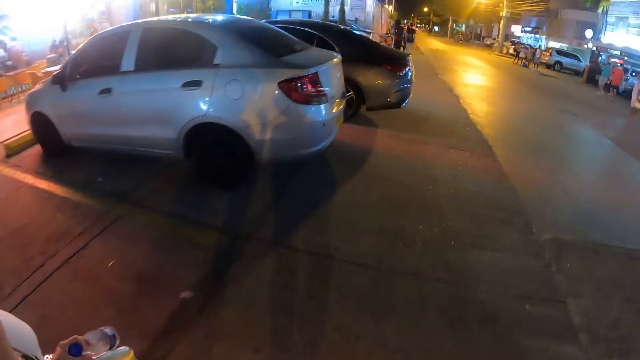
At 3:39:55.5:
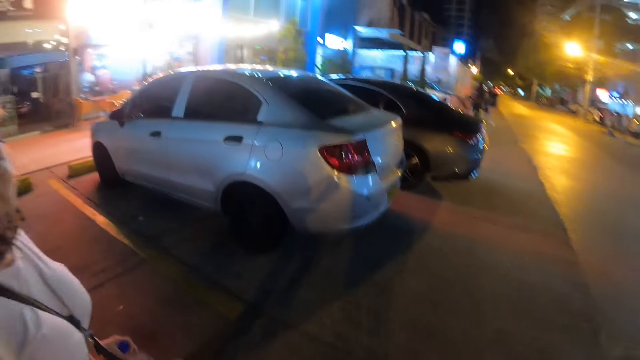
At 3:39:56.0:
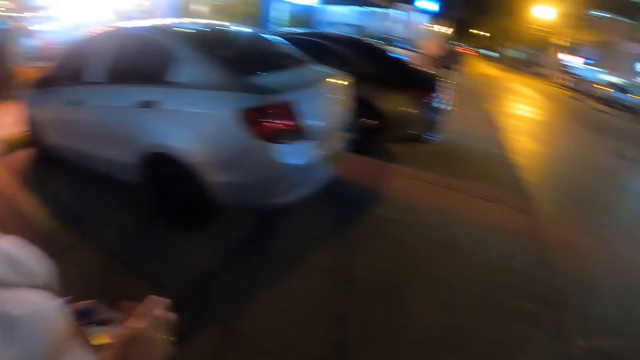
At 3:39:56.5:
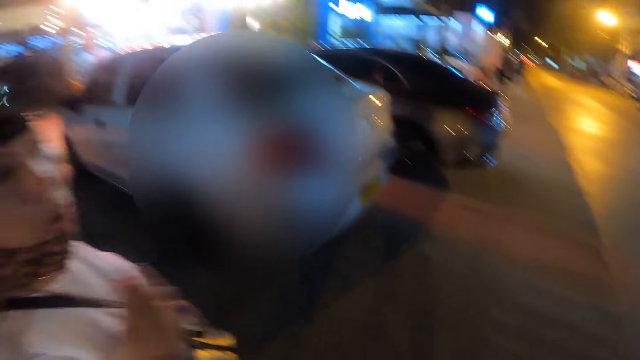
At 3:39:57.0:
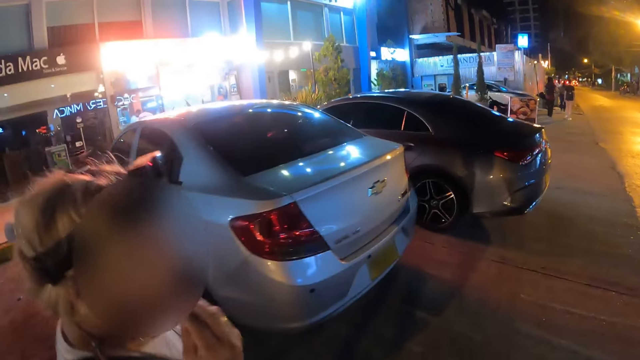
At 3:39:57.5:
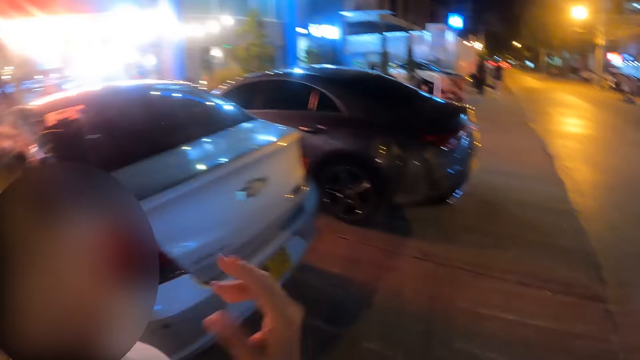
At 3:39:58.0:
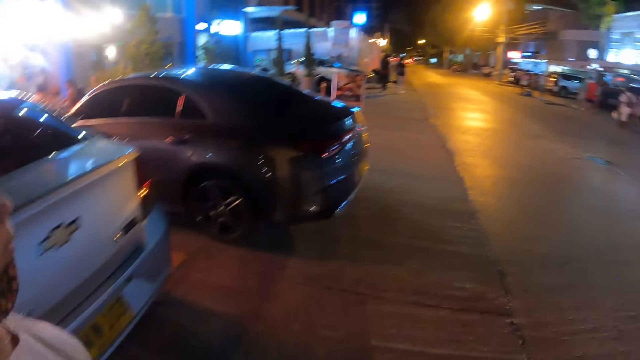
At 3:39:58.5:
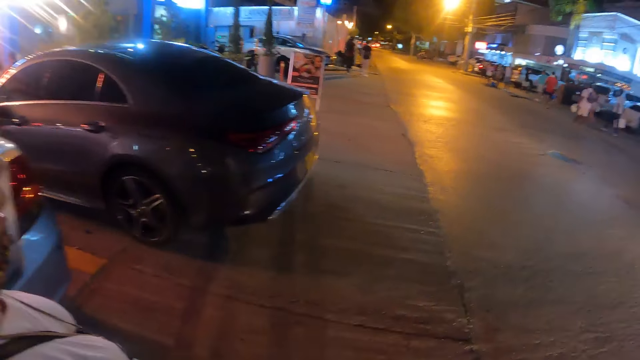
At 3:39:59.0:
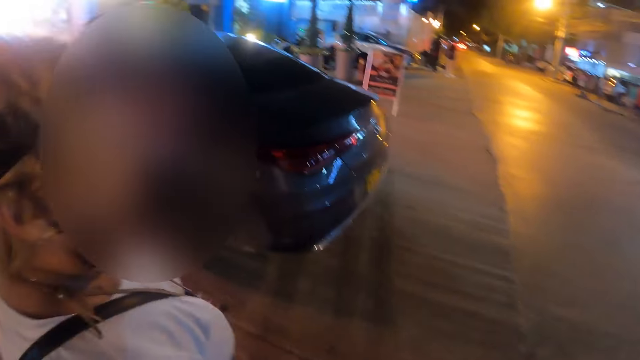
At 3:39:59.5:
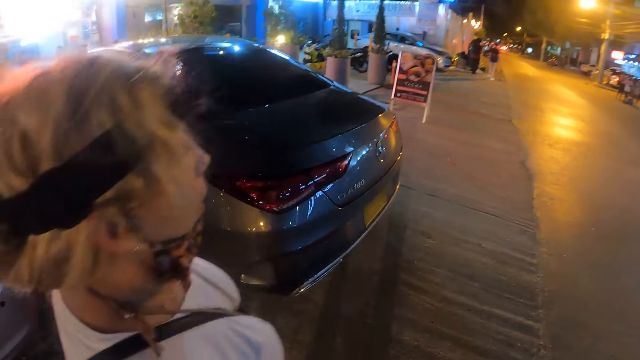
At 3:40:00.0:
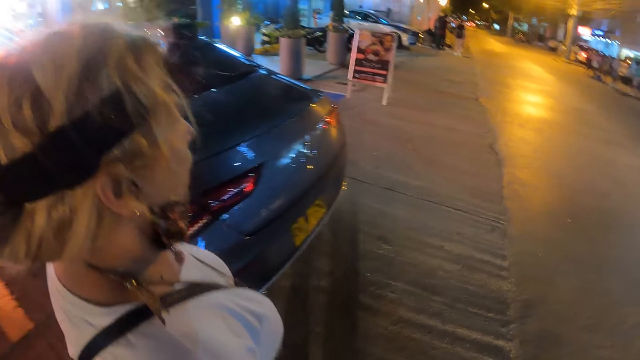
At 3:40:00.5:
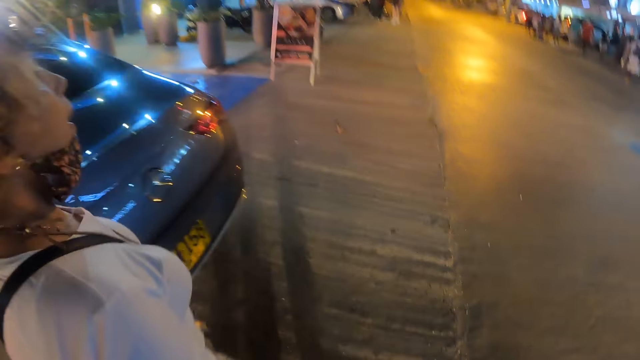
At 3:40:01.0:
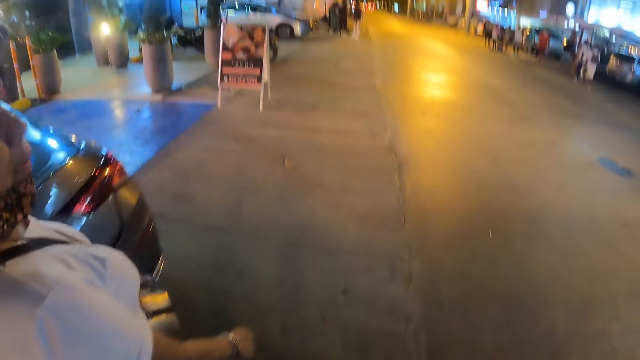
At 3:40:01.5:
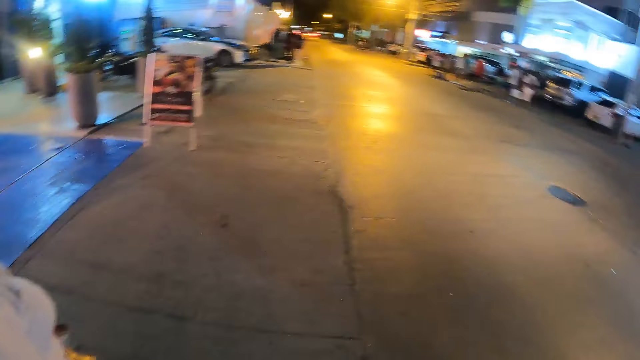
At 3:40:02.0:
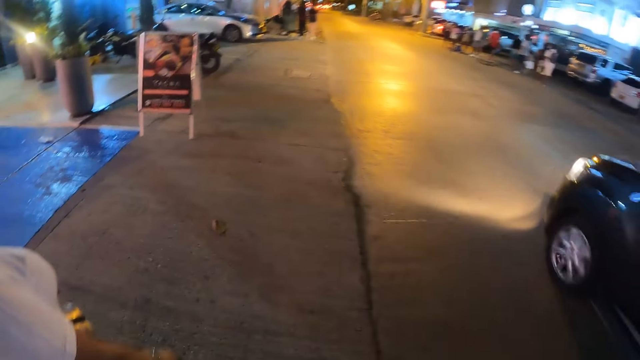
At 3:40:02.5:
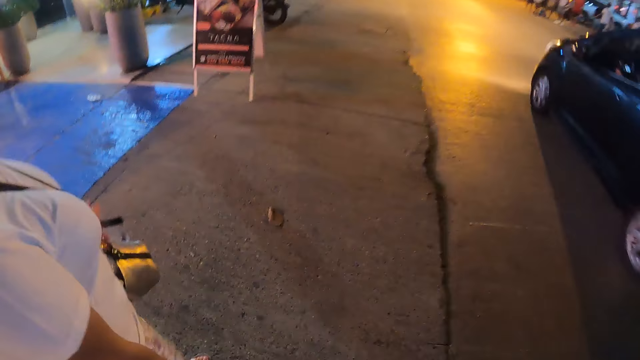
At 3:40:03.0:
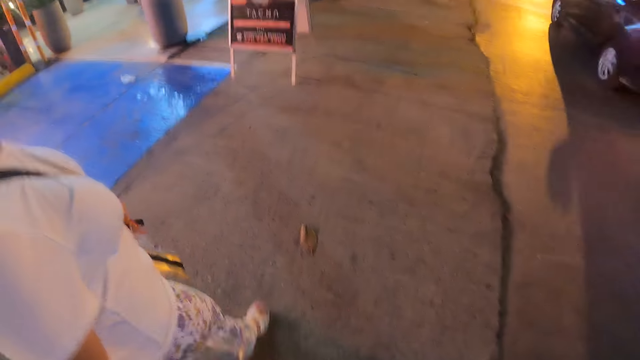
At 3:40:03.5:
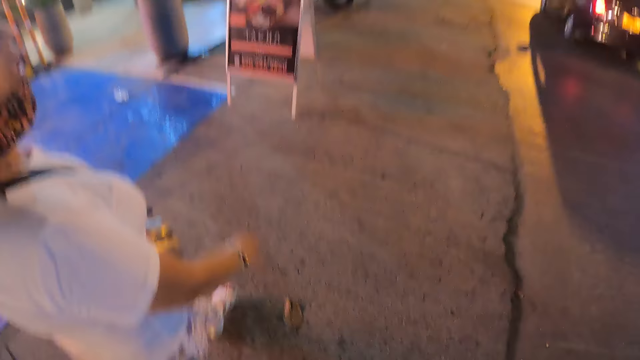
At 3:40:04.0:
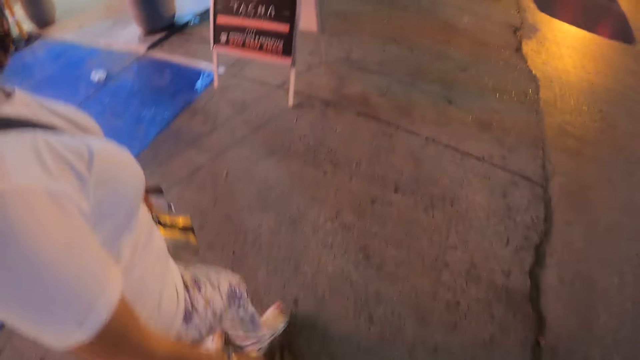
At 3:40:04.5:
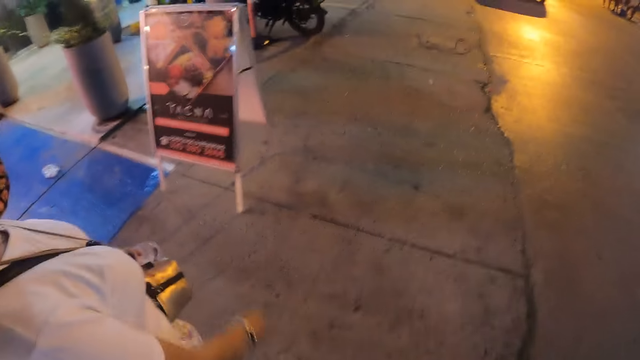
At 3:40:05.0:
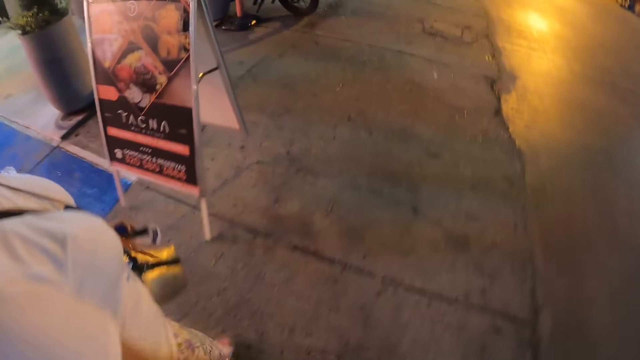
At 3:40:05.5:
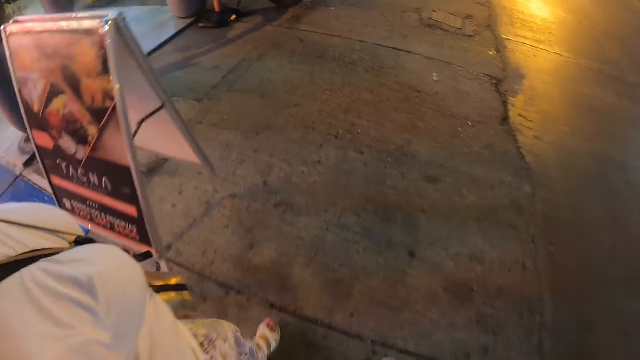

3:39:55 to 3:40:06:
A woman walks on the sidewalk. The camera wearer walks on the sidewalk. They interact with the woman. They walk on the sidewalk. They interact with the woman. The woman carries a bottle on the sidewalk.

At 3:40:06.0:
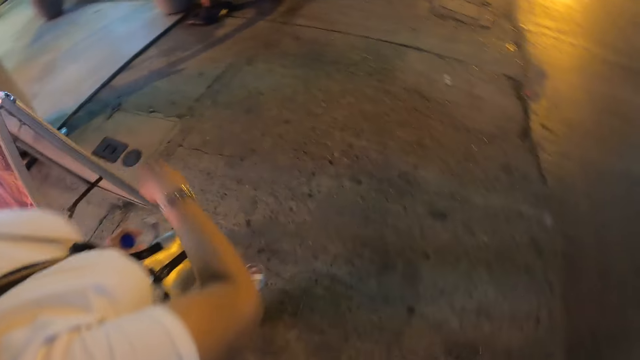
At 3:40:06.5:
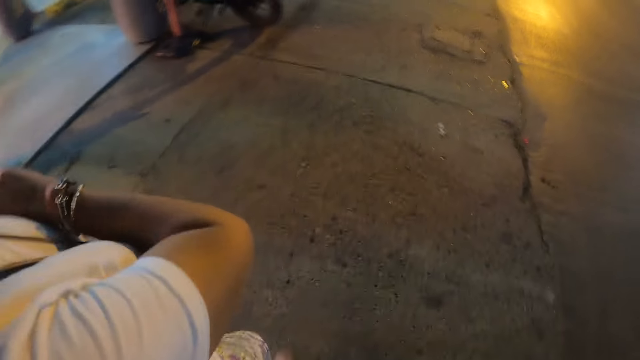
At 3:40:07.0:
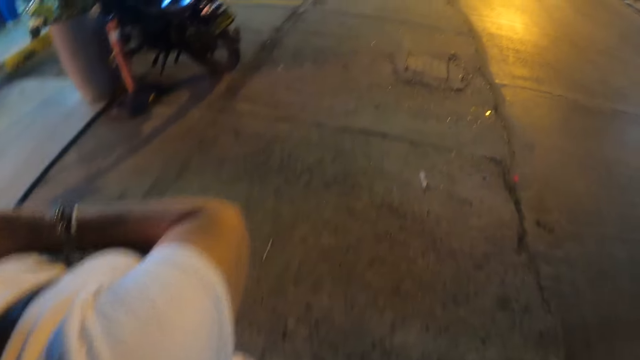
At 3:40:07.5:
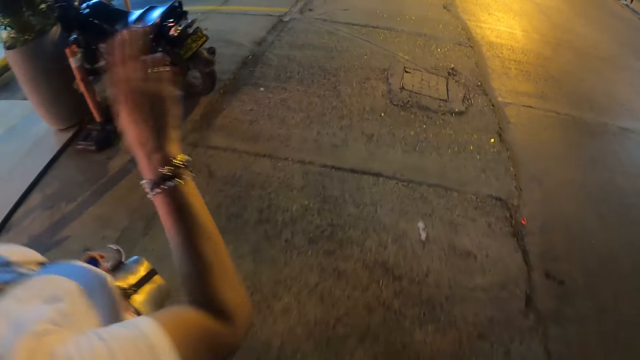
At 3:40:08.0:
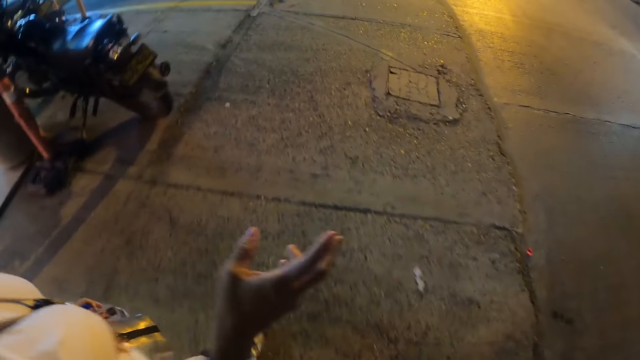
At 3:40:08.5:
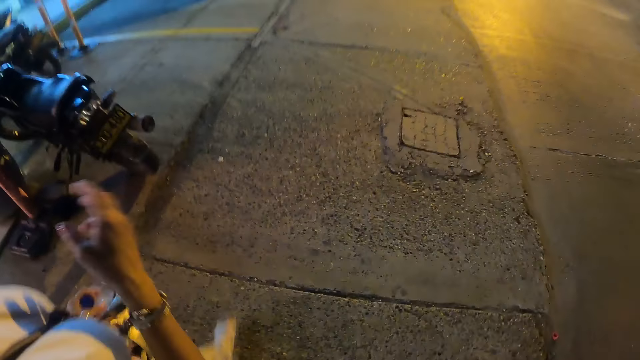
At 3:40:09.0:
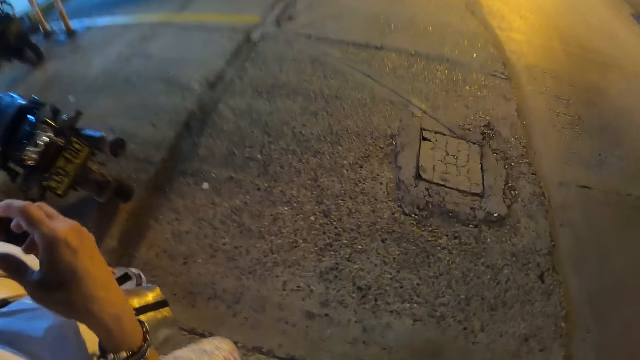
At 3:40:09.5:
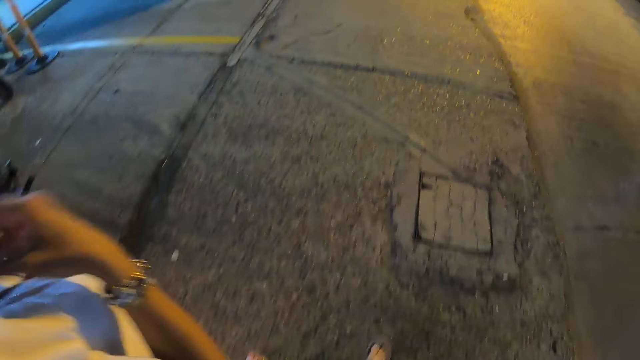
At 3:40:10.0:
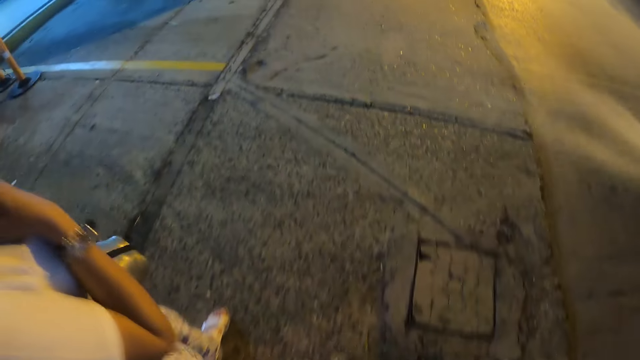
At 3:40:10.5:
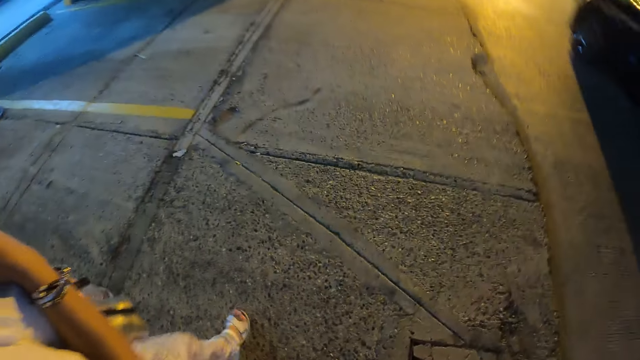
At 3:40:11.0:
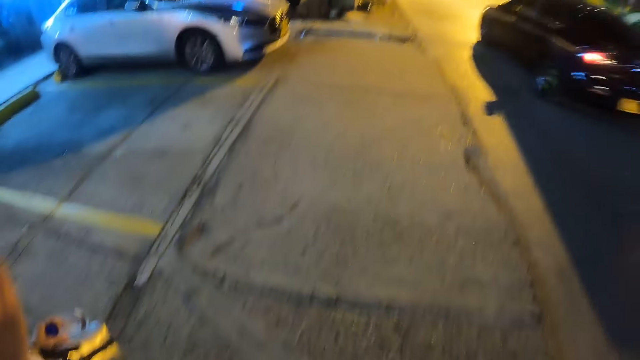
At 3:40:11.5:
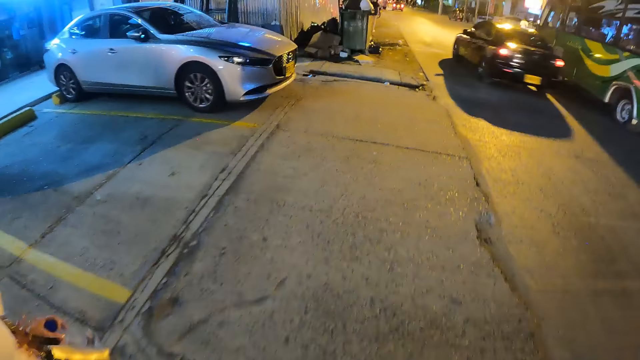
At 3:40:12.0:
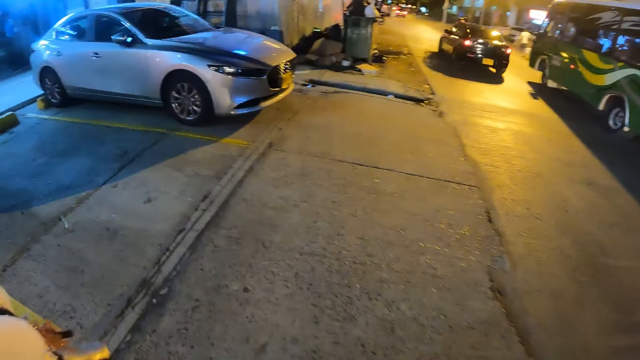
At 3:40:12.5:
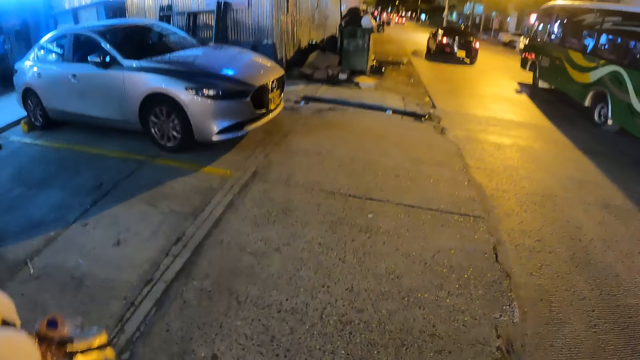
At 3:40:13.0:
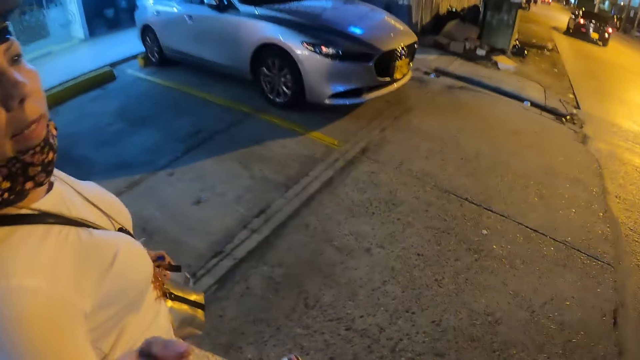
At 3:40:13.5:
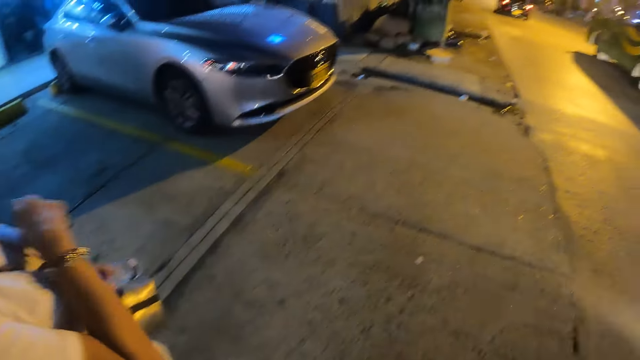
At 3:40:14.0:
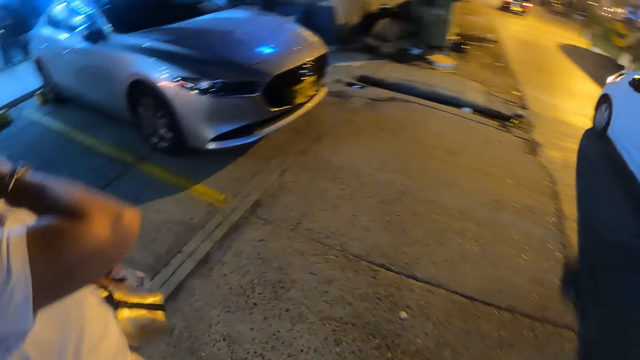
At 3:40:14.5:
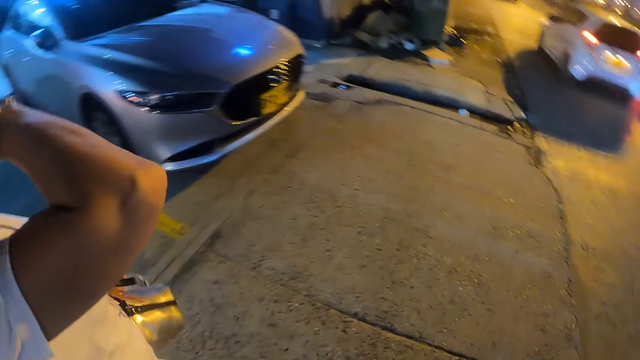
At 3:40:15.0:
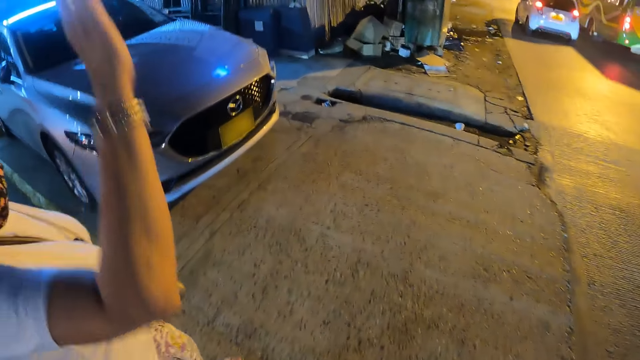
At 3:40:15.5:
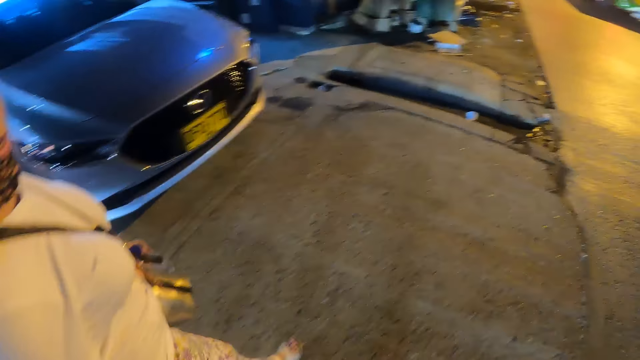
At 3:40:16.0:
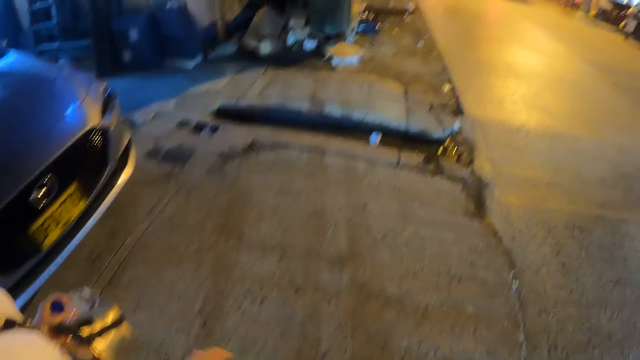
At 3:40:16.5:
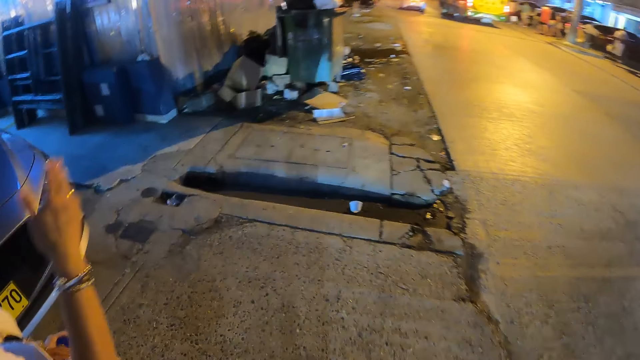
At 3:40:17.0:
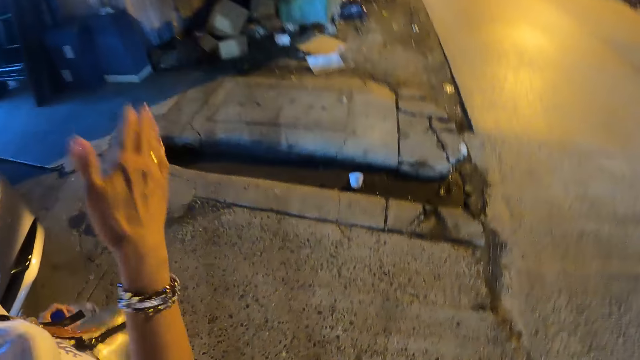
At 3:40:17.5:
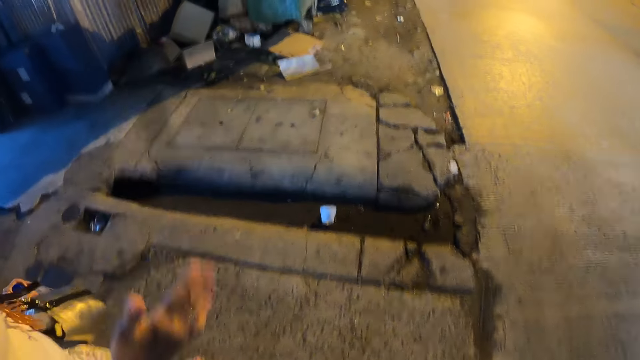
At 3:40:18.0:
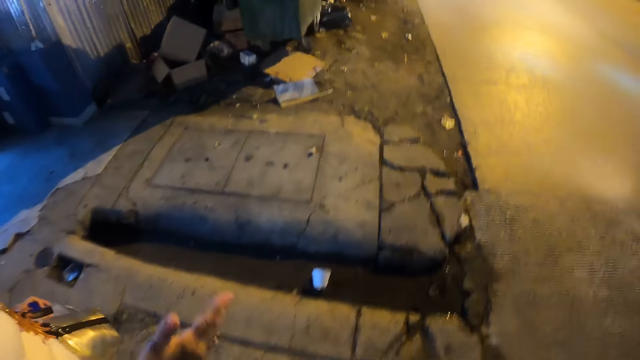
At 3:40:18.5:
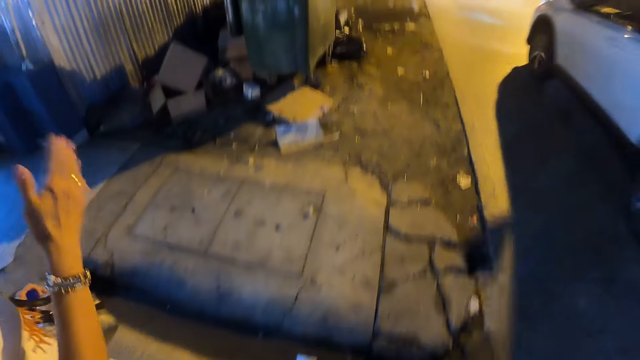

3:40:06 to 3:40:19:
A woman walks on the sidewalk. The camera wearer walks on the sidewalk and interacts with the woman. The woman carries a bottle on the sidewalk. The camera wearer interacts with the woman and walks on the sidewalk.
